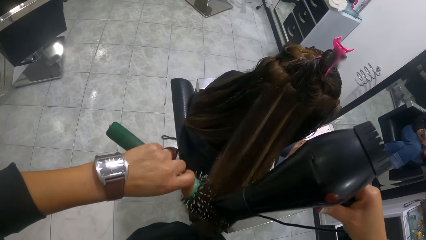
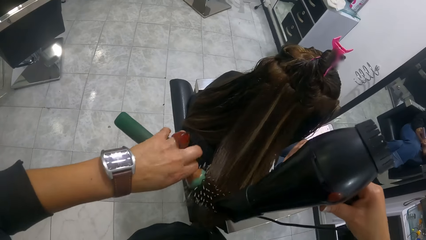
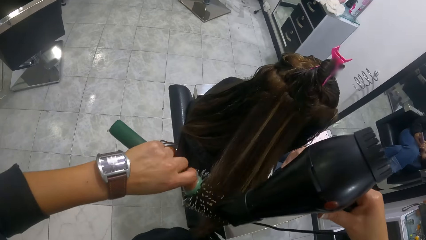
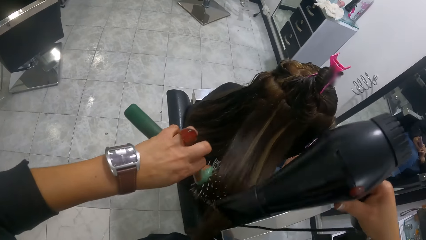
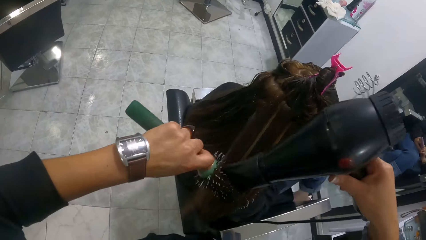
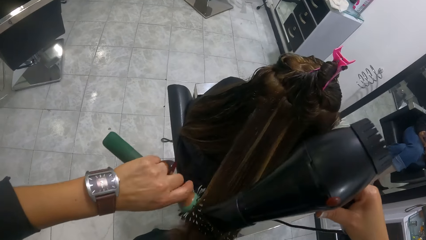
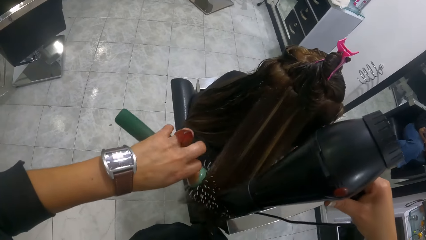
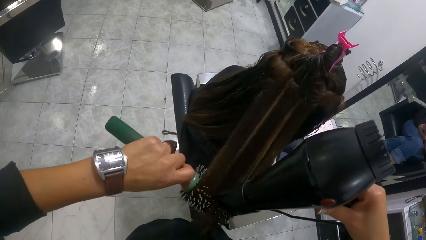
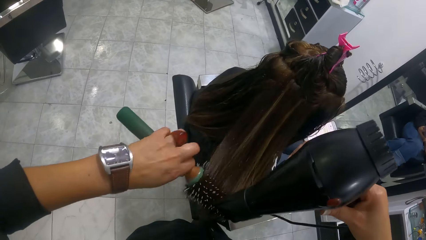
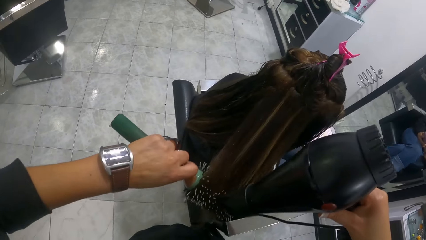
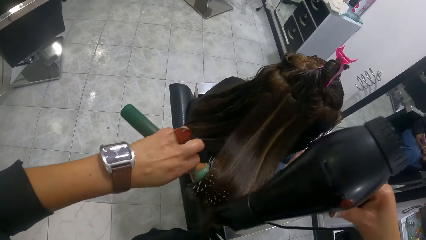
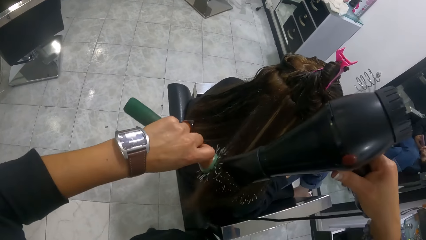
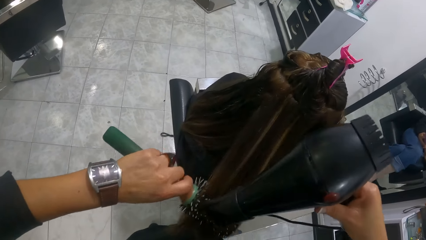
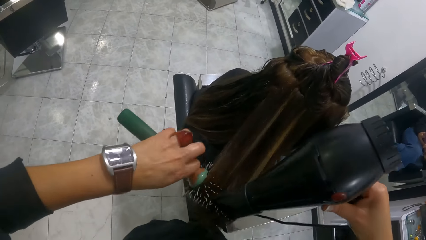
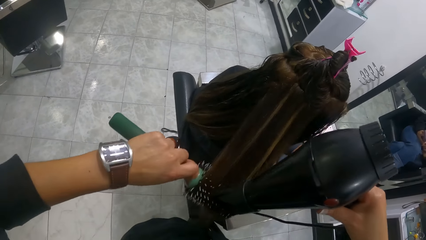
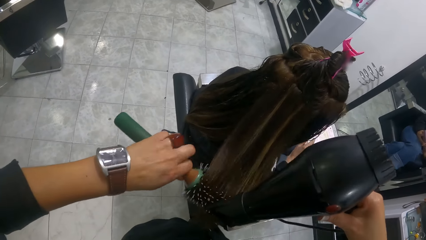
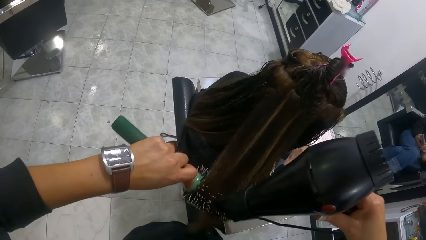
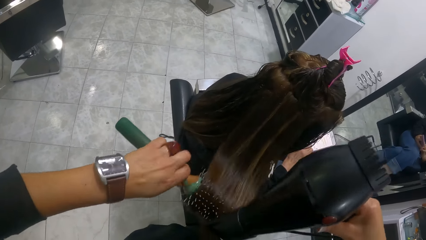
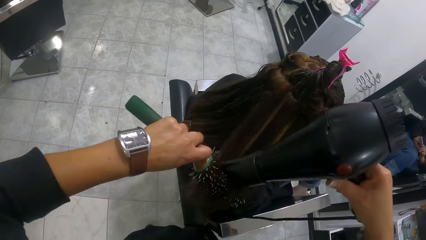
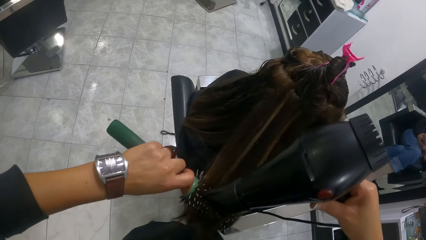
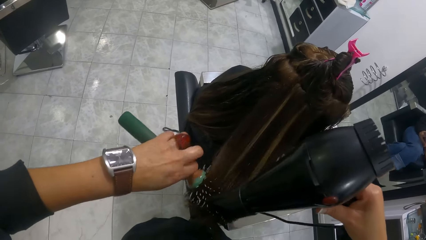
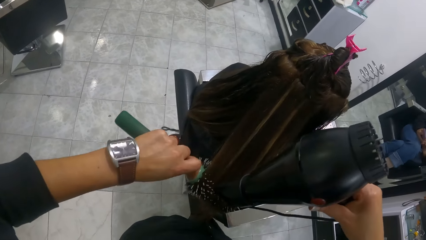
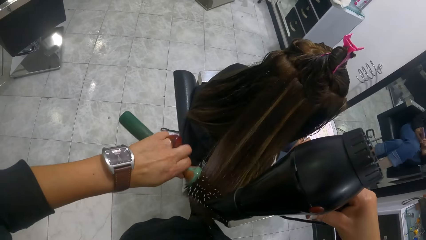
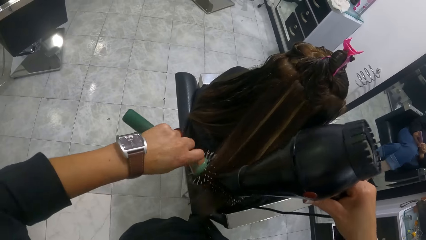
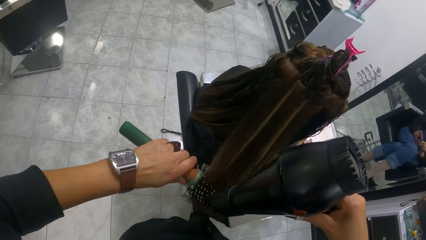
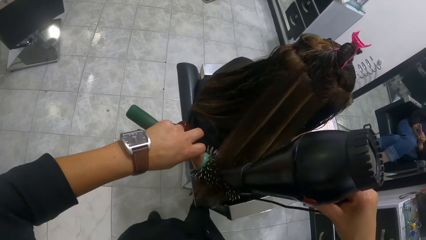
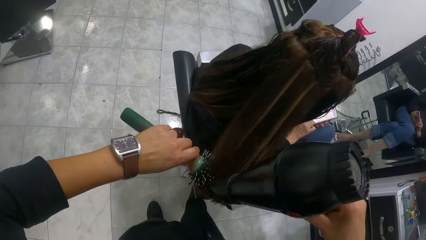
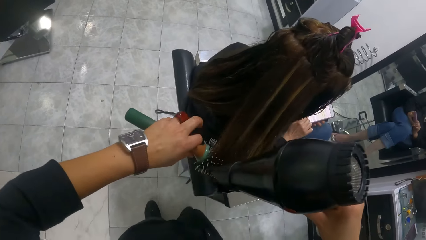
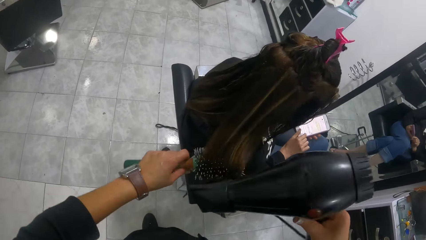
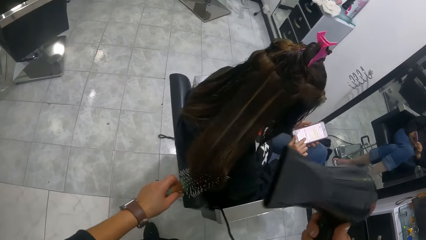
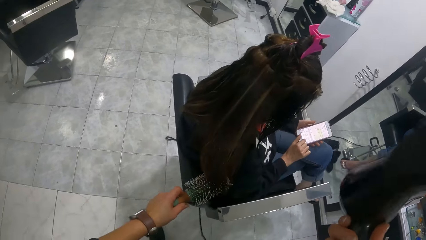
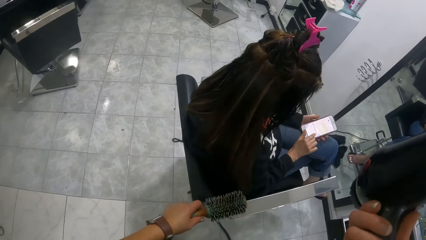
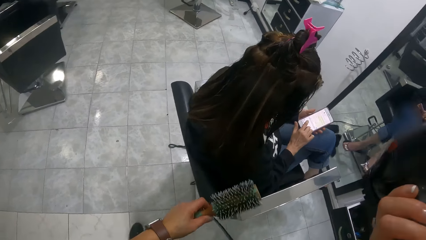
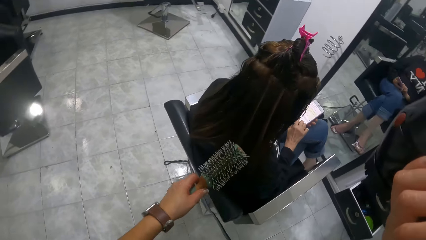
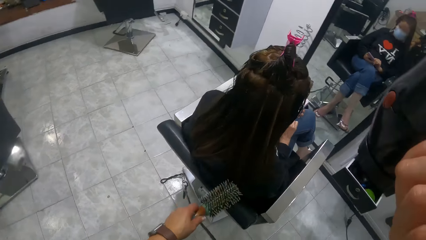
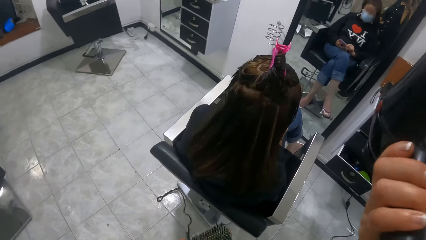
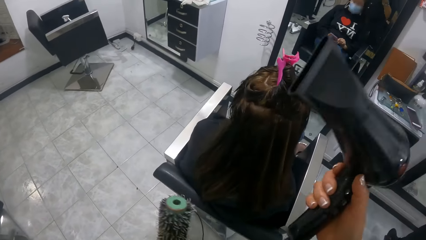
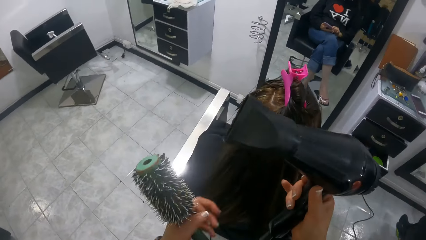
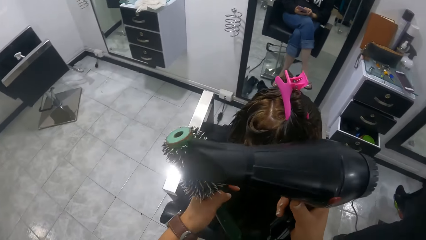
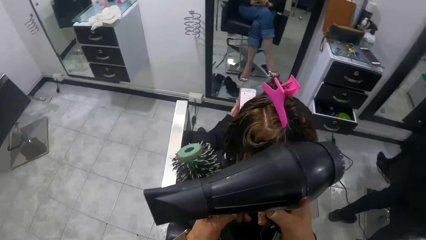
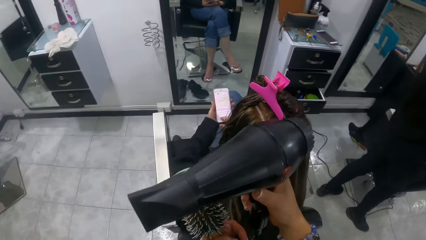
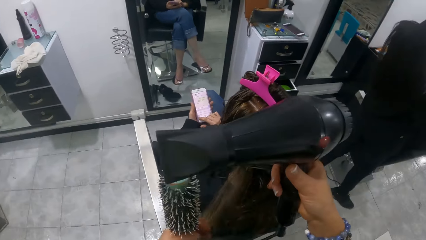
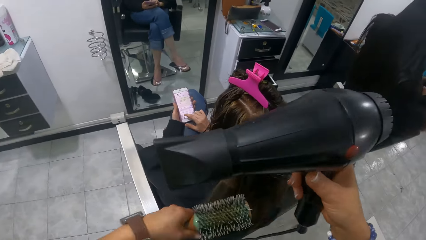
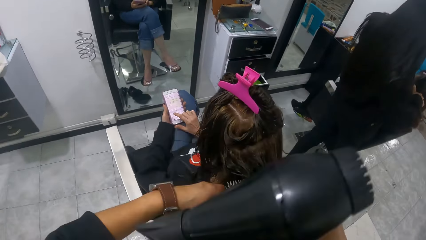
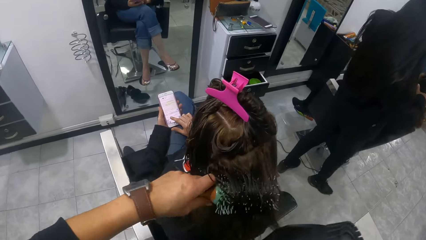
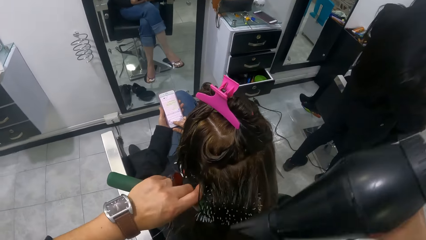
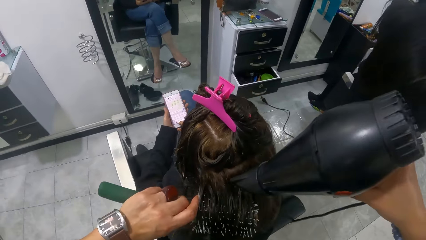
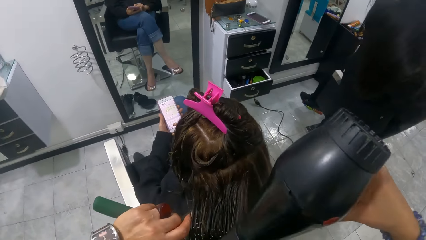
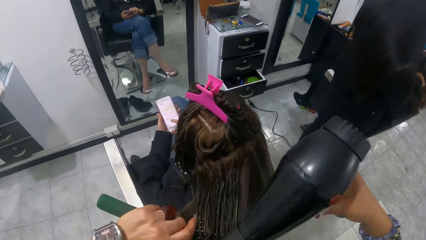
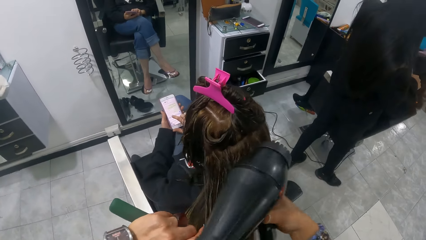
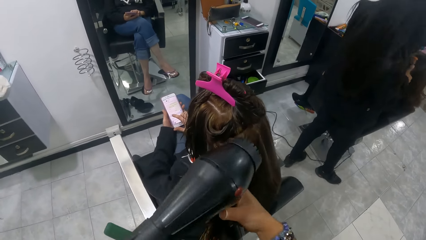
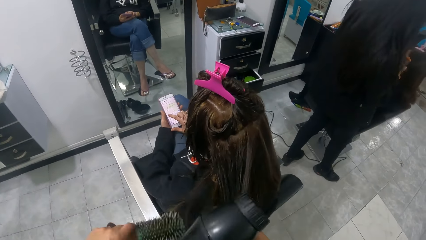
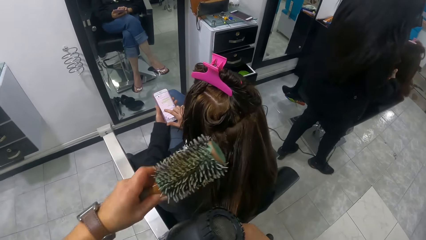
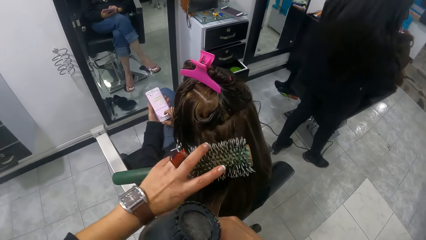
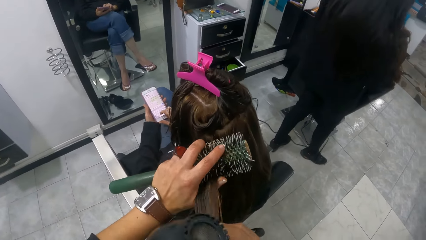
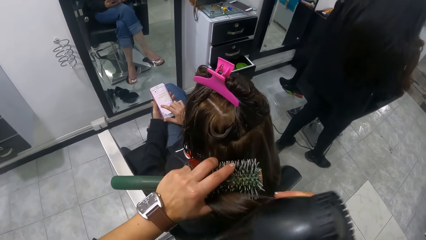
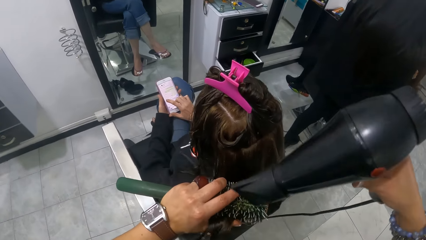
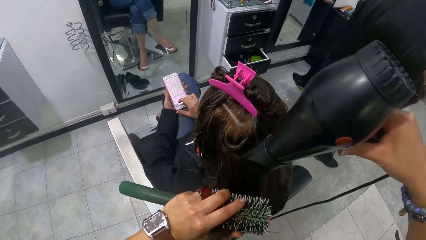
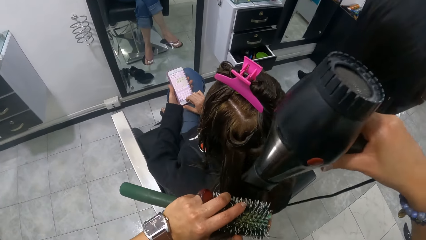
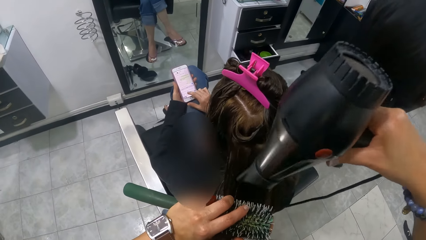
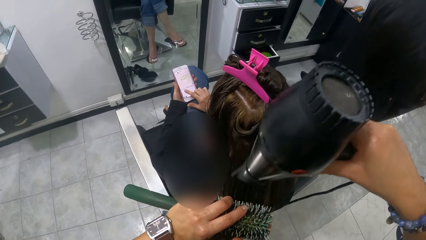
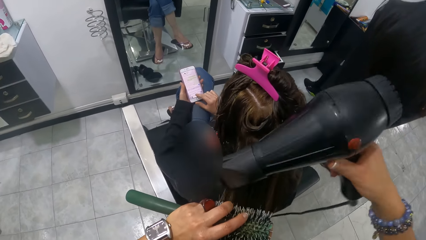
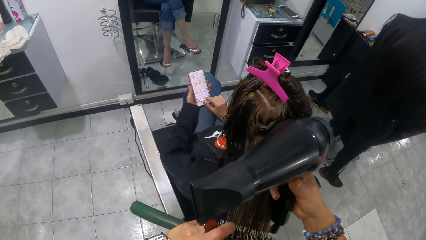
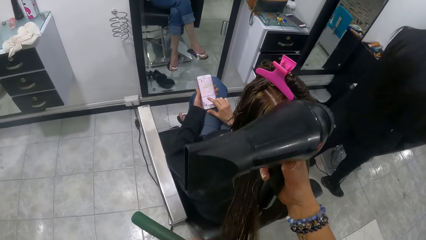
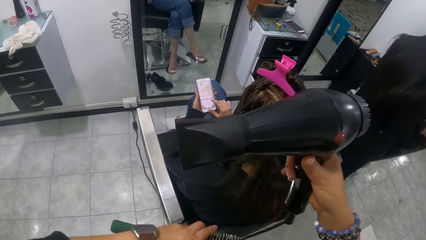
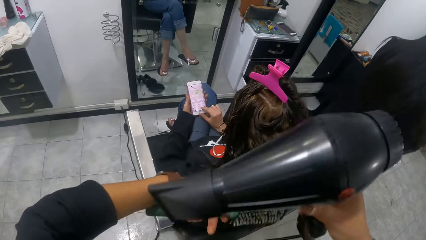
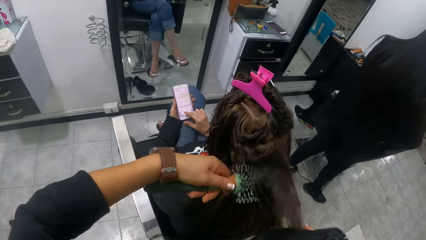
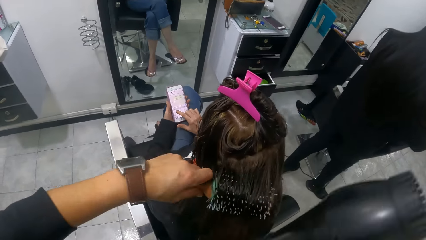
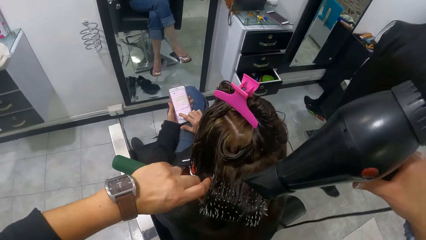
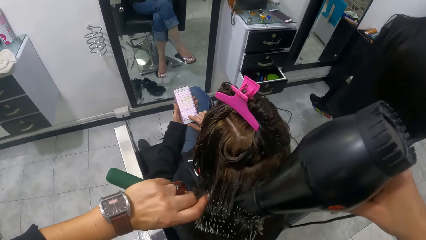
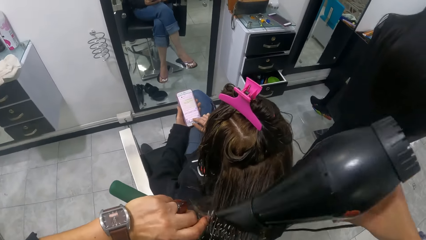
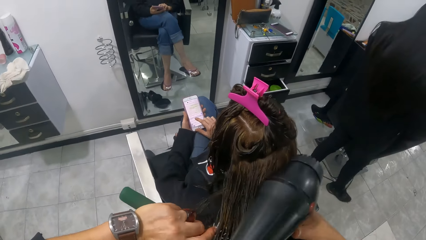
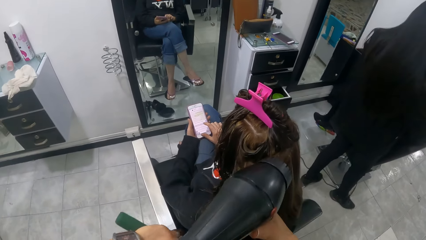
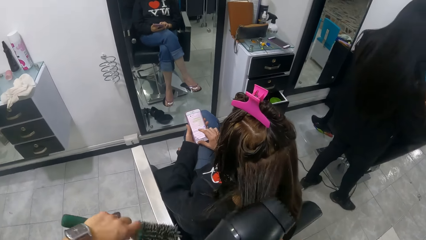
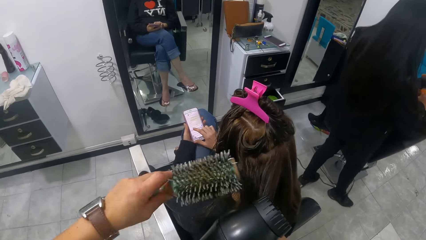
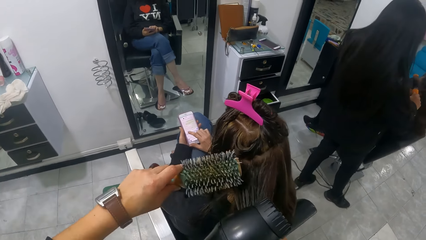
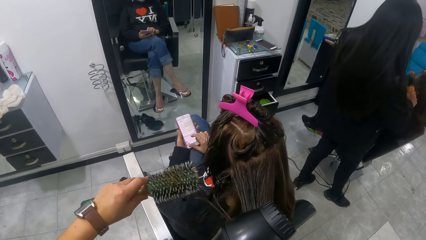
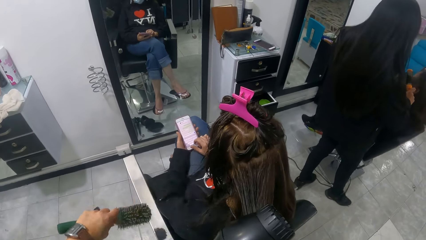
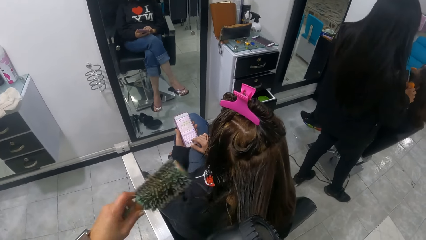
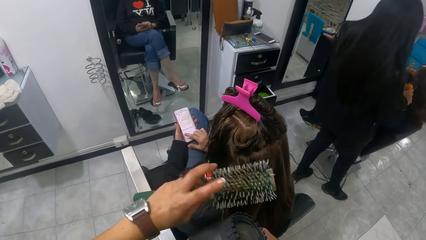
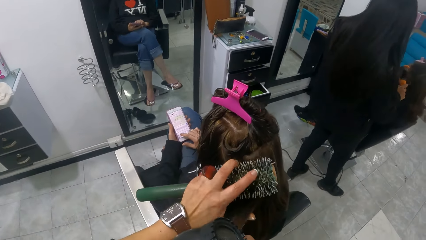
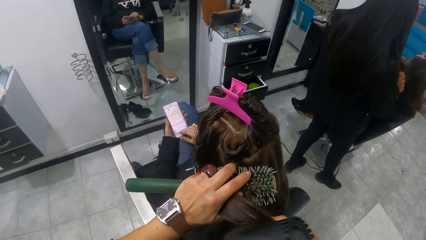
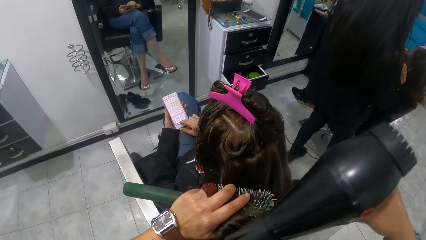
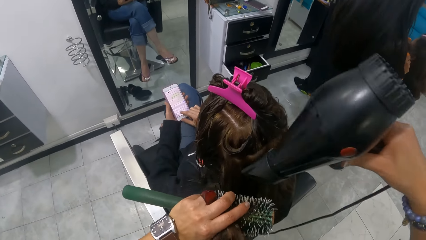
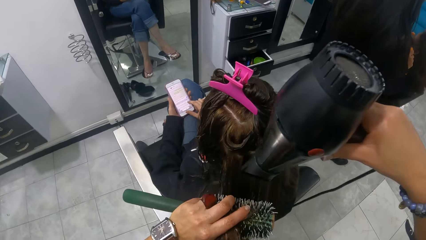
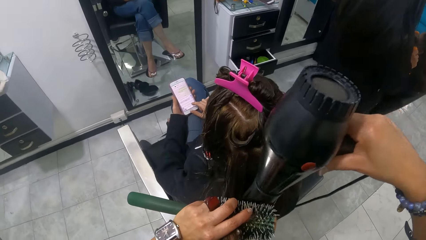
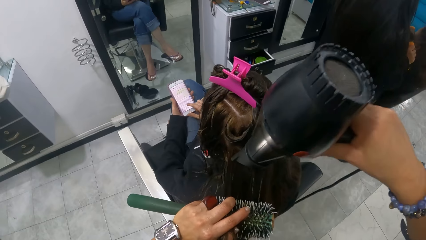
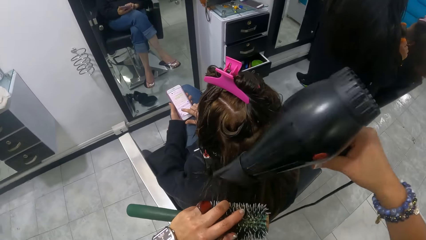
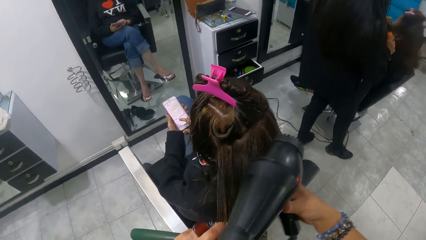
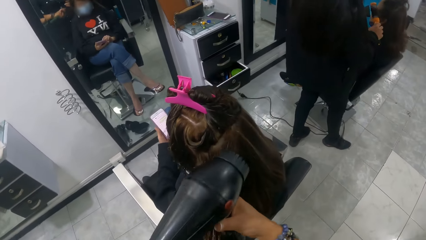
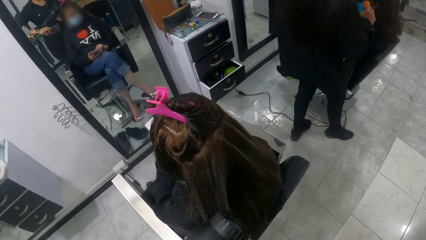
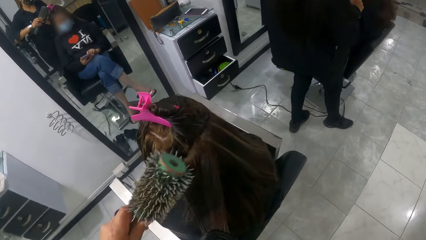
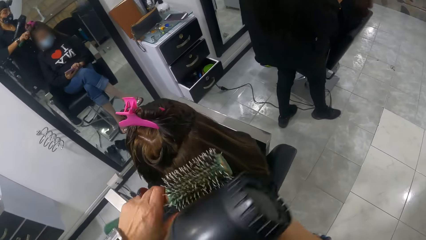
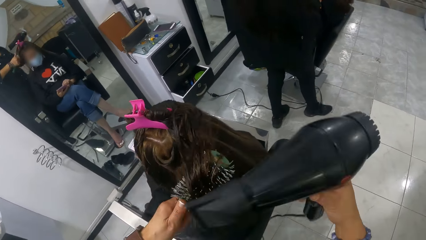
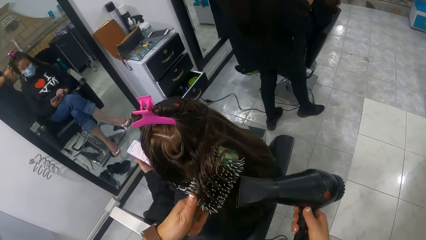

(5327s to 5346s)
The camera wearer straightens a lady's hair with a blow dry machine. They straighten the lady's hair with a hair brush roller. They straighten the lady's hair with the blow dry machine. They hold the lady's hair with the left hand. They straighten the lady's hair with the blow dry machine. They roll the lady's hair on the hair brush roller. They straighten the lady's hair with the blow dry machine. The lady scrolls her phone with the right hand. The camera wearer holds the lady's hair with the left hand. They straighten the lady's hair with the blow dry machine. They hold the lady's hair with the right hand.
